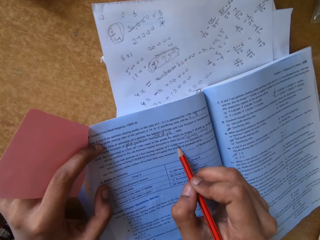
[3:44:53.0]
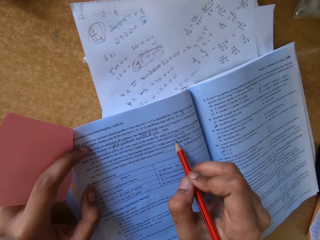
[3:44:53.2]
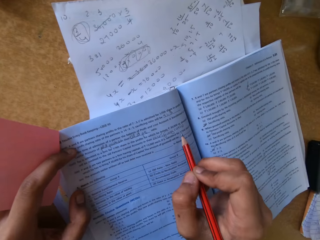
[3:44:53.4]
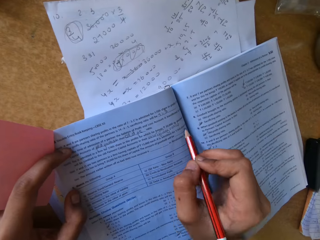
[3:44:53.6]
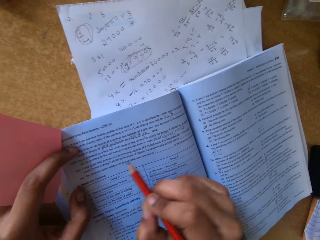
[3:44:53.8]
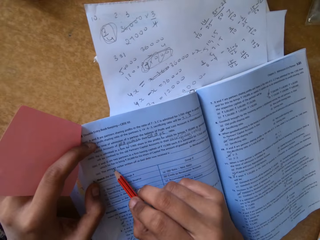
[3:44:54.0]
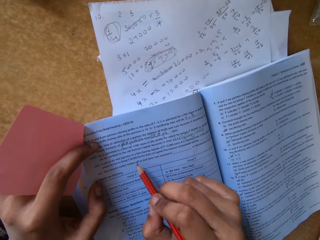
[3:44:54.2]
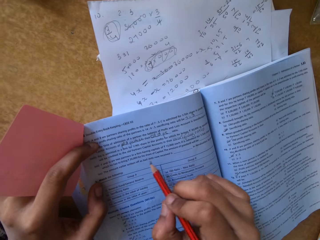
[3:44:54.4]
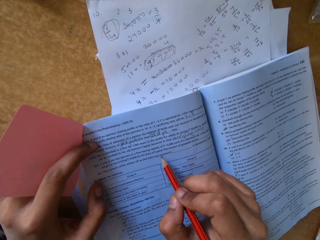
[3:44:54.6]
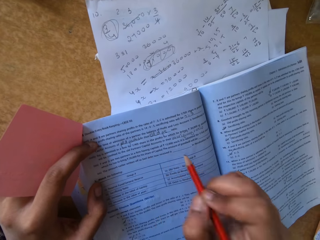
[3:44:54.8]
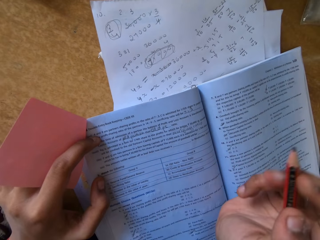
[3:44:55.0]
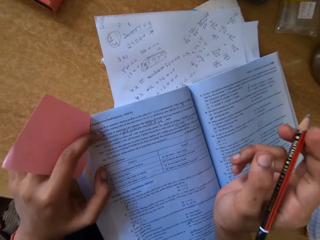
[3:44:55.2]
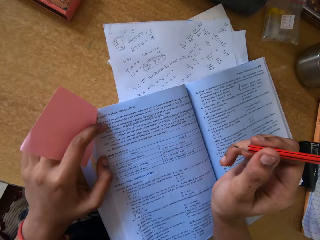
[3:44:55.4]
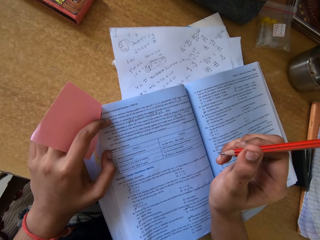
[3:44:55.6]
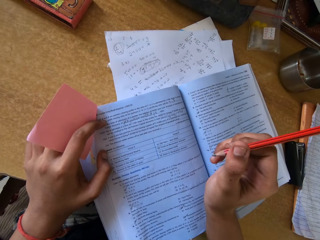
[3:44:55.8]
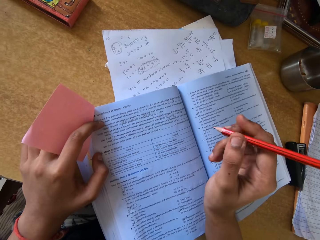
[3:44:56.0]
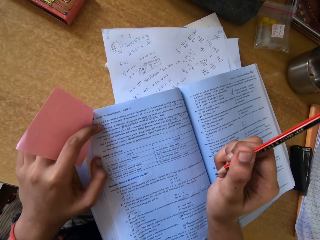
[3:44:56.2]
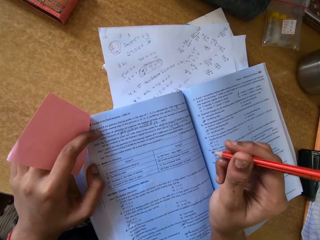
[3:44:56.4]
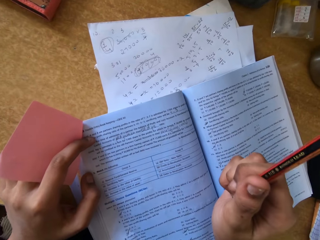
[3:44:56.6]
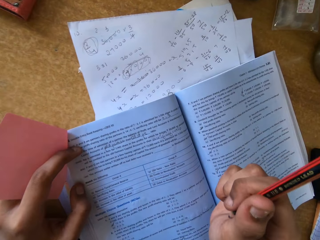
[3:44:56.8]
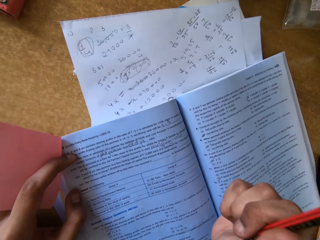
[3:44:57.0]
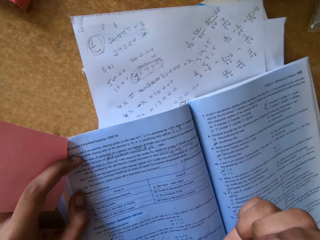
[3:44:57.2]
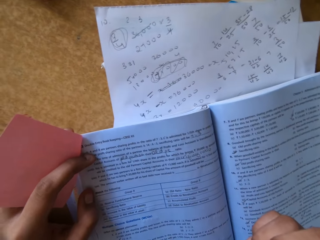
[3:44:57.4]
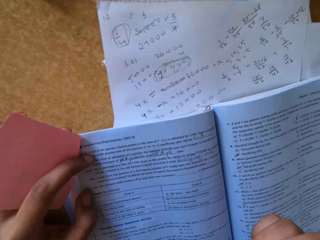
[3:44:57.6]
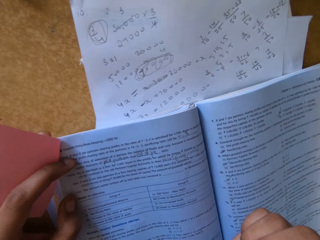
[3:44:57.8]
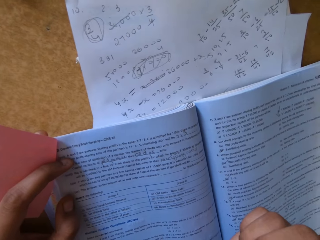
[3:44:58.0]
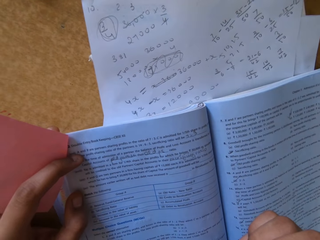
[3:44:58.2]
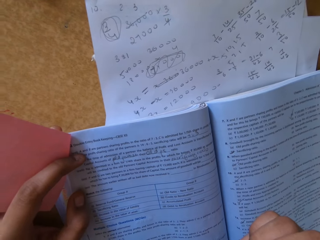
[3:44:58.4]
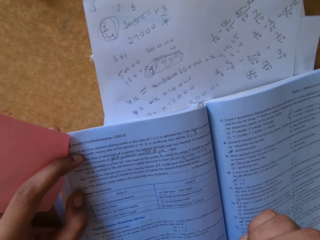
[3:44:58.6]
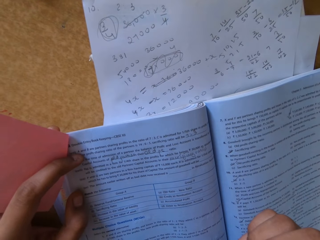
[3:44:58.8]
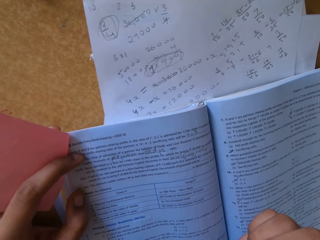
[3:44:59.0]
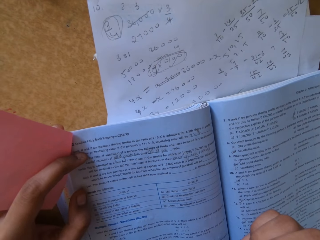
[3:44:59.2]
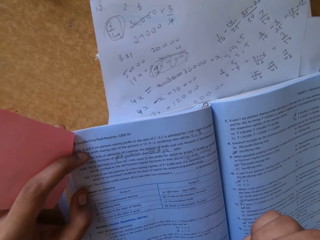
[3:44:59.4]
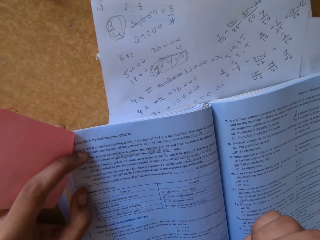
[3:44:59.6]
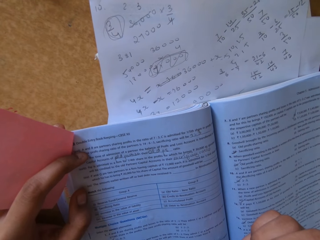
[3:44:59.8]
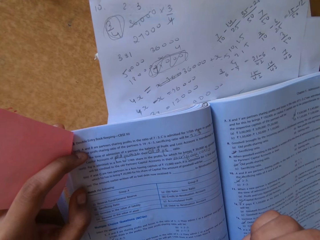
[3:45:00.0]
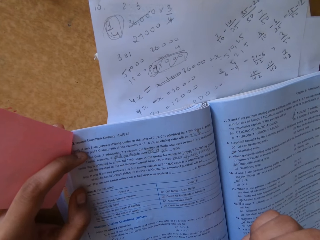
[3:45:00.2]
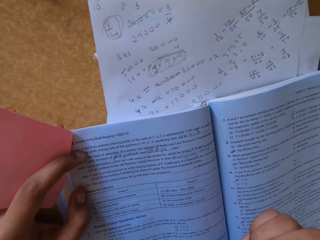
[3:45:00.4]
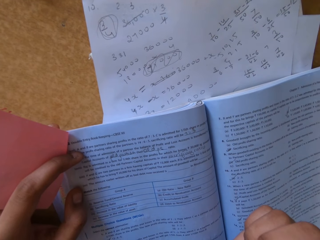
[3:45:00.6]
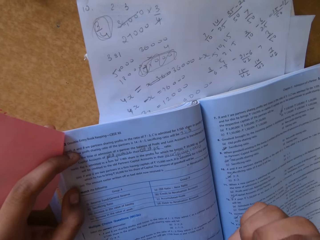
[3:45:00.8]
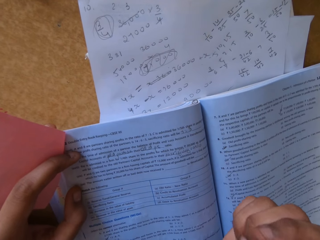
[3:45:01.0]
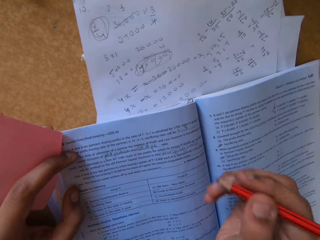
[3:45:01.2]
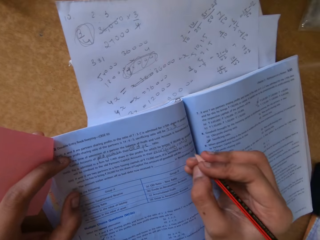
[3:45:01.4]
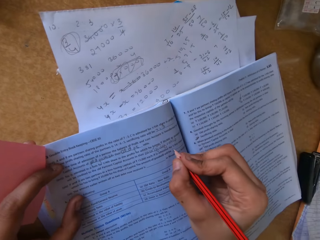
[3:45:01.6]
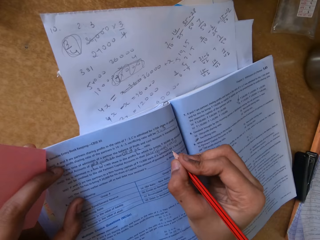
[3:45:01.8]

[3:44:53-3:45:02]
The camera wearer moves the pencil in the right hand on the booklet. She raises her right hand with the pencil. She swings the pencil in the right hand. She reads some information from the booklet.

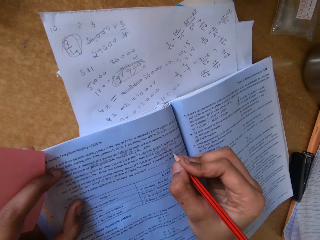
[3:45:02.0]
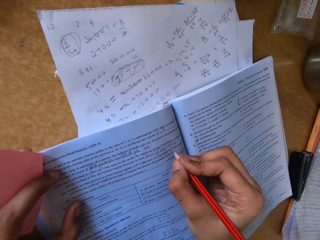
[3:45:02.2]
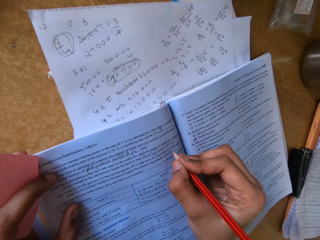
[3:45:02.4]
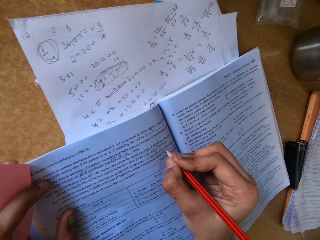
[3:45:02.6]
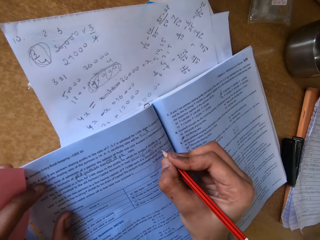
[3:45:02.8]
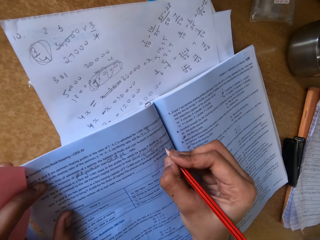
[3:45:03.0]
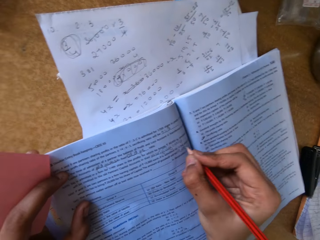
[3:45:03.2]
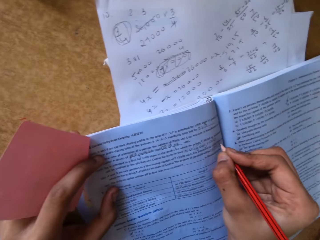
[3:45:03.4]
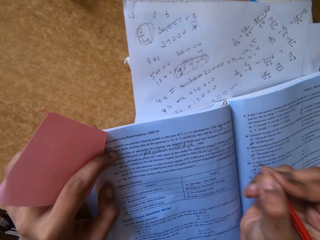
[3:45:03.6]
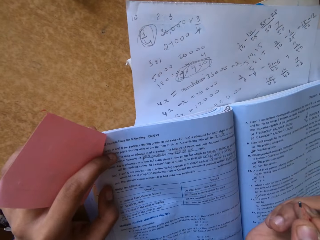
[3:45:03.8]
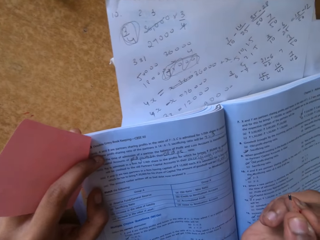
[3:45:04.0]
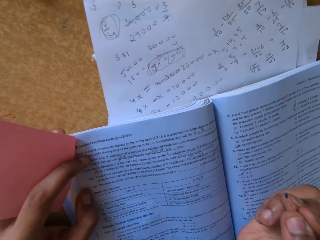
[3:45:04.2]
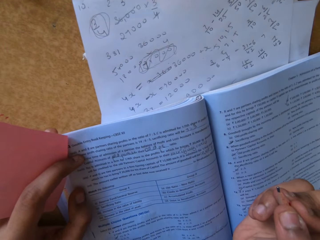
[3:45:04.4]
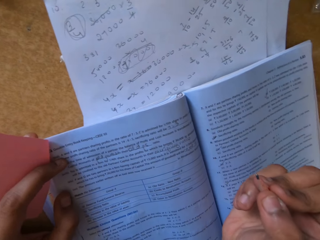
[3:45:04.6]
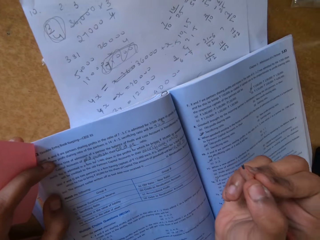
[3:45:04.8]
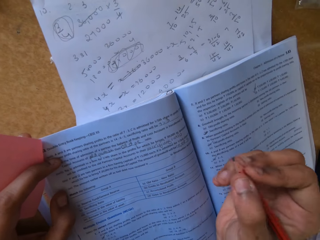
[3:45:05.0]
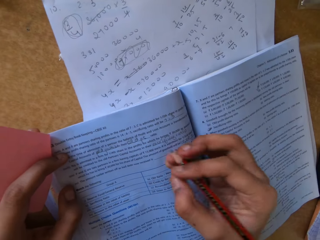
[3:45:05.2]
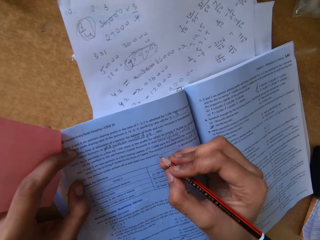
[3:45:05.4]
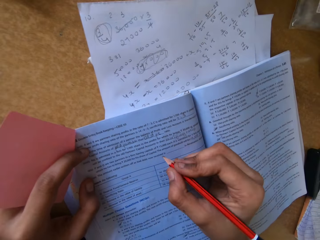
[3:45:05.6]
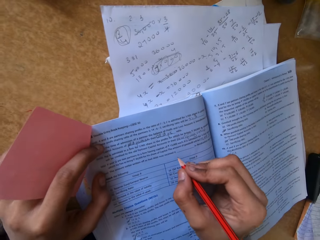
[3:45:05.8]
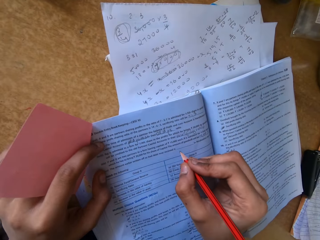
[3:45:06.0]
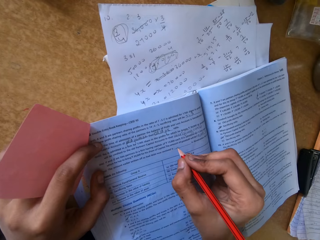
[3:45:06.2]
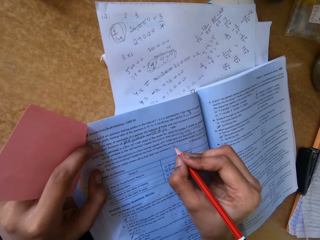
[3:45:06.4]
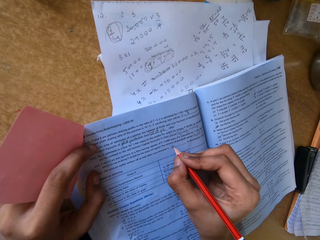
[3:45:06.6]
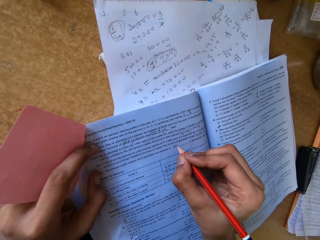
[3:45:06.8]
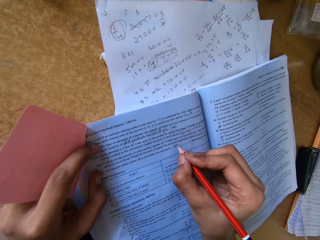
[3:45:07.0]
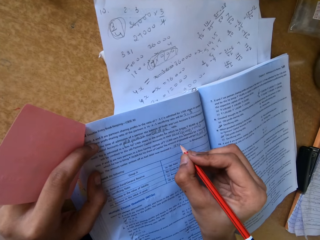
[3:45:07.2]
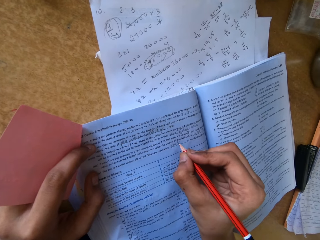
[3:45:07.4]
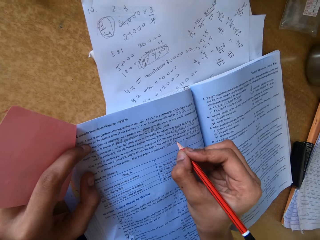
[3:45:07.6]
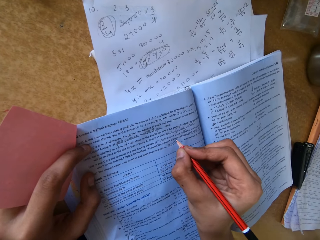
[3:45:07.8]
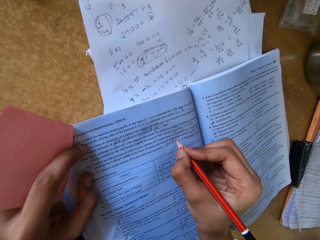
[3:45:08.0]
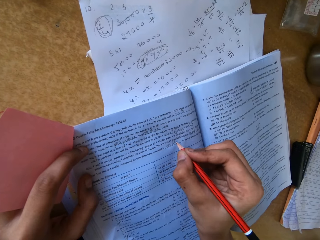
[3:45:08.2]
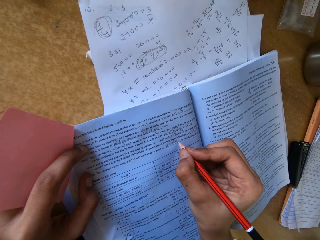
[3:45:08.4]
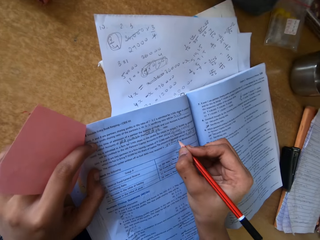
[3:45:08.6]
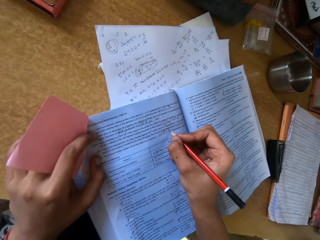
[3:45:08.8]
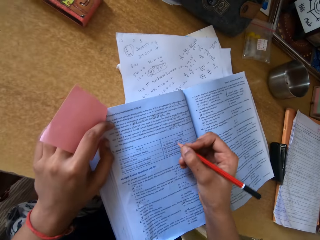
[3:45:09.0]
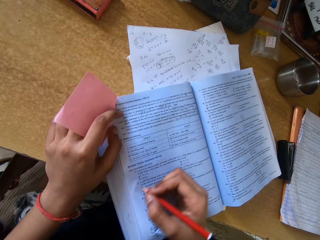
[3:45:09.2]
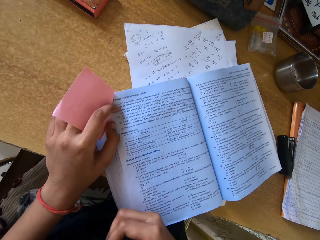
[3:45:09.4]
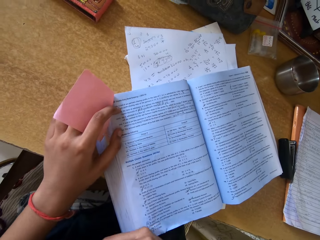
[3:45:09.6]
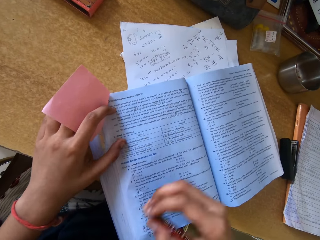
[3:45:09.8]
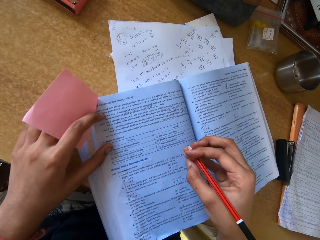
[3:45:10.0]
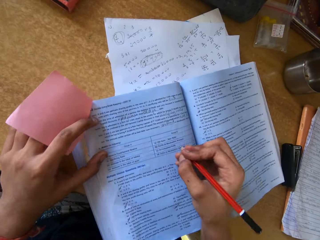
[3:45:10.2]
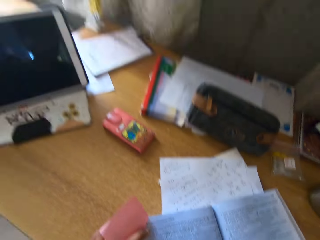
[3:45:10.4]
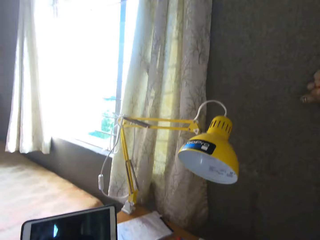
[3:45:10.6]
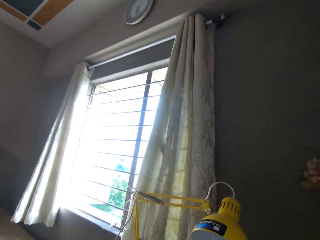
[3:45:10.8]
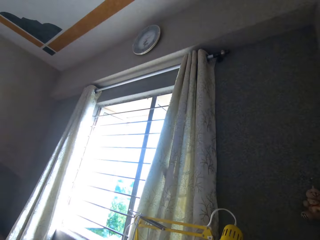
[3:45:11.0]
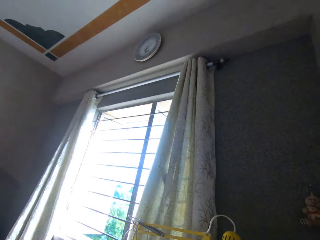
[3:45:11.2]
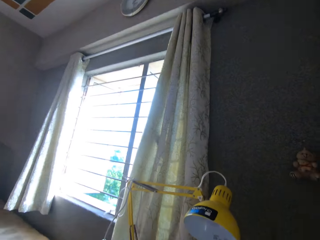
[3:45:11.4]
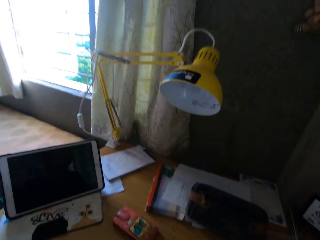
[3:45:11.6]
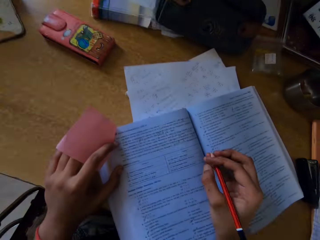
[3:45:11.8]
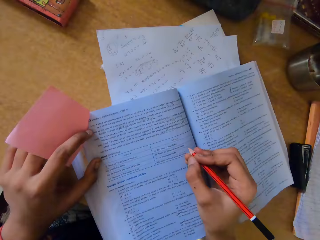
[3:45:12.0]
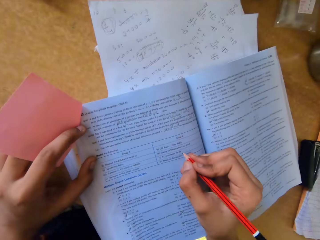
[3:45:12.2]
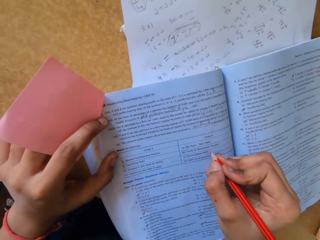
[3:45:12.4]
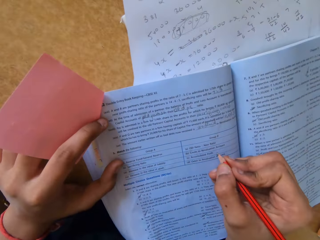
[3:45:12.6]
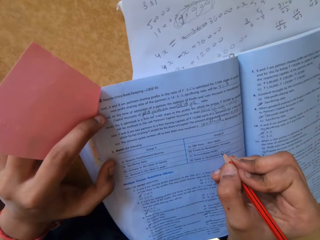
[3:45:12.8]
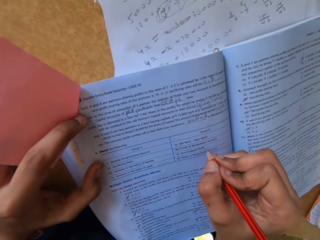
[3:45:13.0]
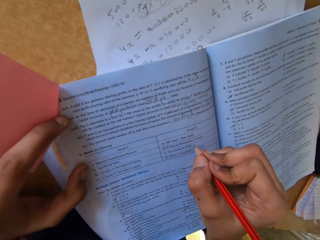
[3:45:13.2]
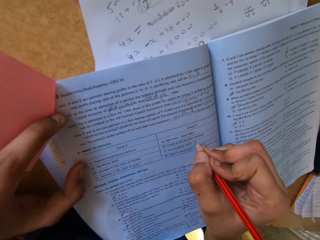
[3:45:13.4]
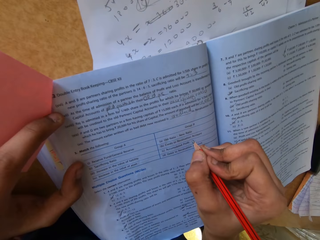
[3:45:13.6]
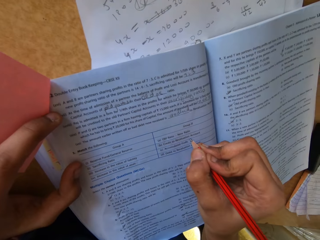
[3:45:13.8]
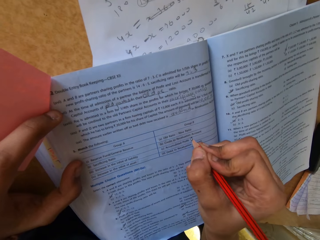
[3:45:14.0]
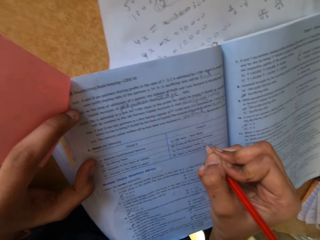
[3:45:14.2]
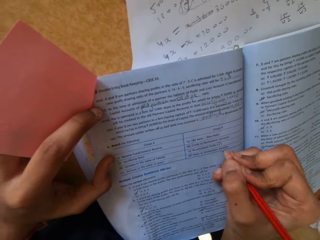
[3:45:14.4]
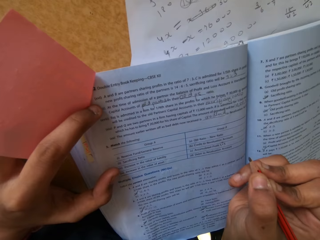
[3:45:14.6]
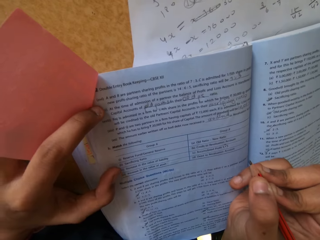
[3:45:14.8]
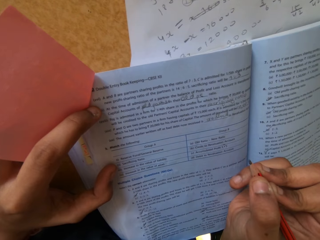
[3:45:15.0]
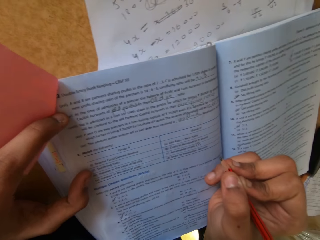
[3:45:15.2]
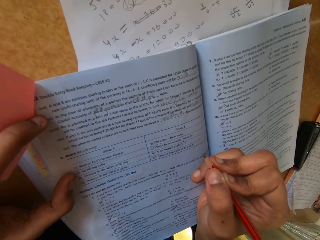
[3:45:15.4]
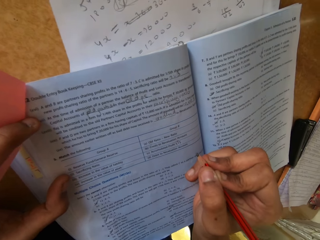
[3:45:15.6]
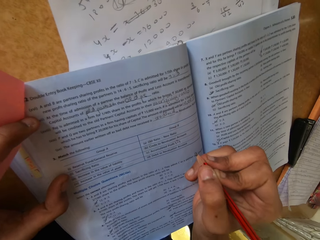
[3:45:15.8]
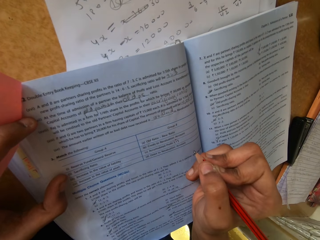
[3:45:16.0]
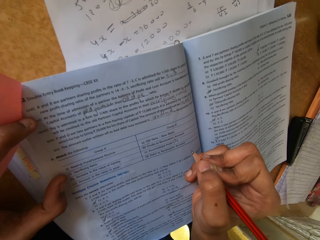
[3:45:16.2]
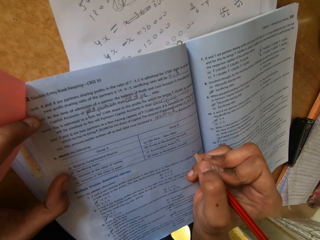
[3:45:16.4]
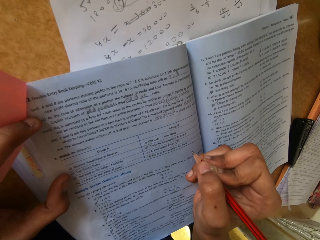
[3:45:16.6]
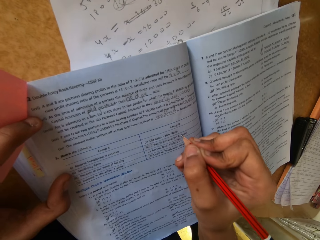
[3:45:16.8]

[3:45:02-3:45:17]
The camera wearer fills in some missing information in a booklet with the pencil in the right hand. She raises her right hand with the pencil, drops her hand with the pencil on the booklet, and fills in some missing information in the booklet. She drops her hand. She lays her hand on the booklet. She looks around the room. She looks at the window. She looks at the booklet. She writes some information in the booklet with the pencil in the right hand.
